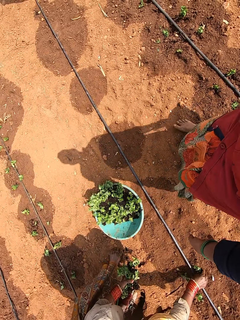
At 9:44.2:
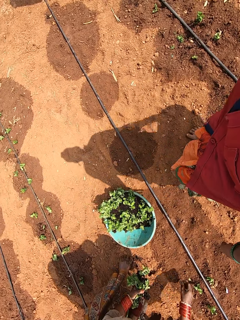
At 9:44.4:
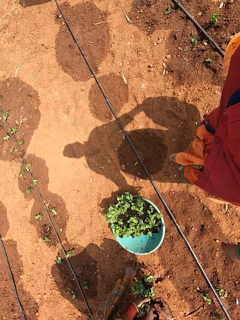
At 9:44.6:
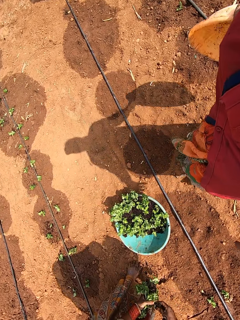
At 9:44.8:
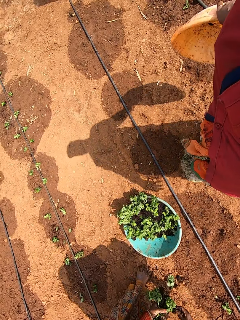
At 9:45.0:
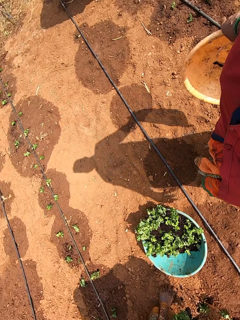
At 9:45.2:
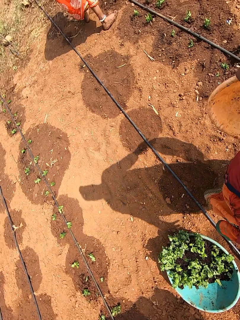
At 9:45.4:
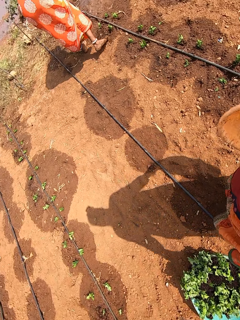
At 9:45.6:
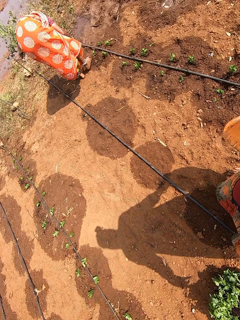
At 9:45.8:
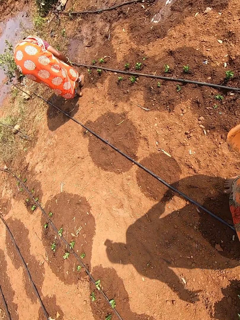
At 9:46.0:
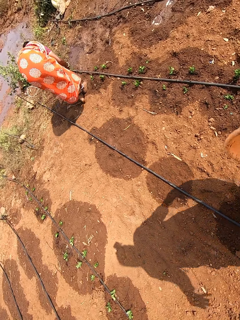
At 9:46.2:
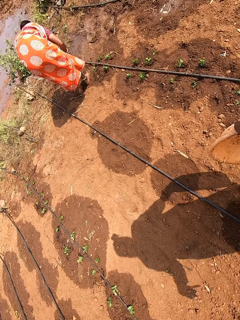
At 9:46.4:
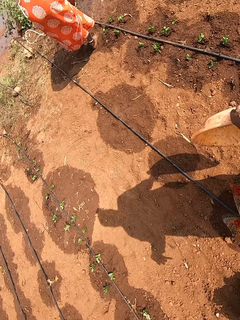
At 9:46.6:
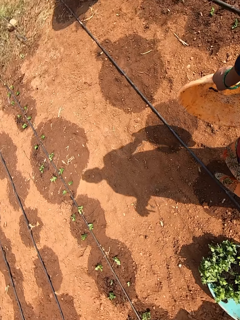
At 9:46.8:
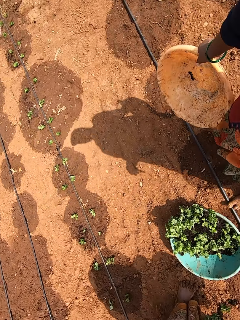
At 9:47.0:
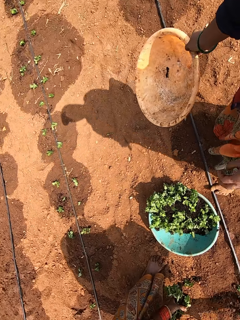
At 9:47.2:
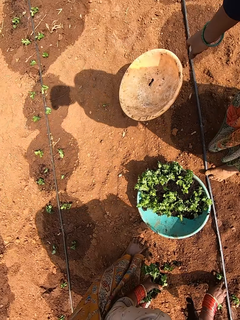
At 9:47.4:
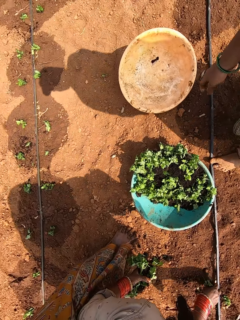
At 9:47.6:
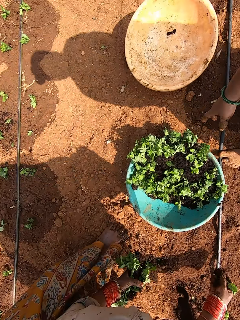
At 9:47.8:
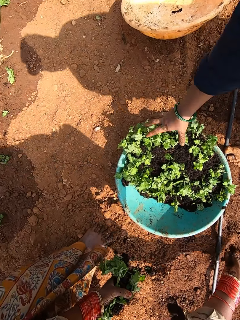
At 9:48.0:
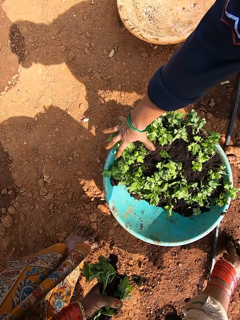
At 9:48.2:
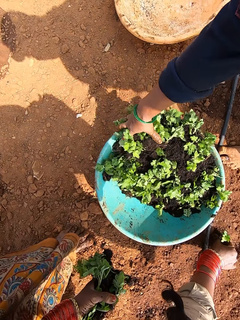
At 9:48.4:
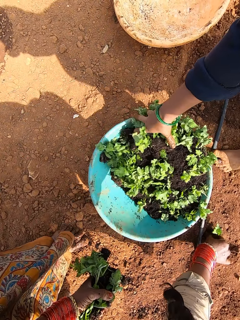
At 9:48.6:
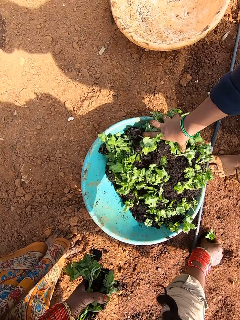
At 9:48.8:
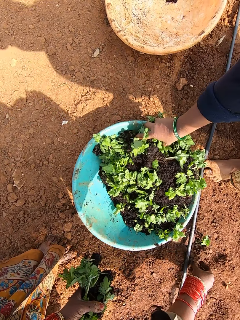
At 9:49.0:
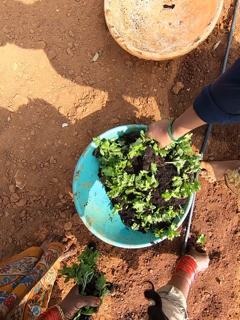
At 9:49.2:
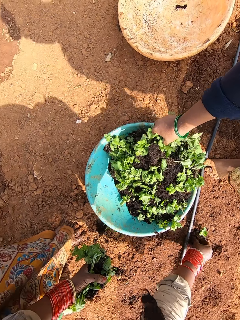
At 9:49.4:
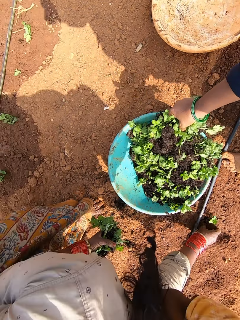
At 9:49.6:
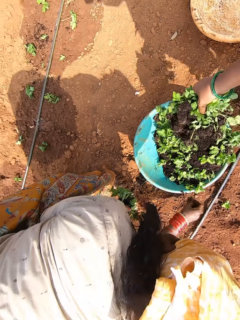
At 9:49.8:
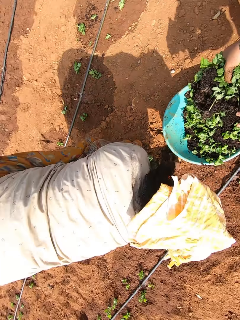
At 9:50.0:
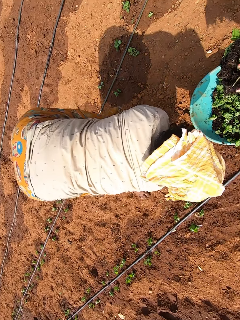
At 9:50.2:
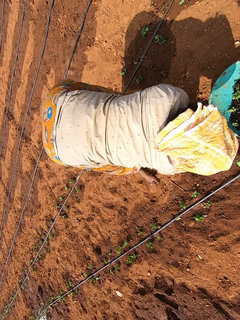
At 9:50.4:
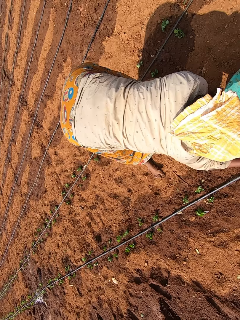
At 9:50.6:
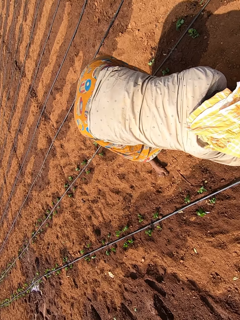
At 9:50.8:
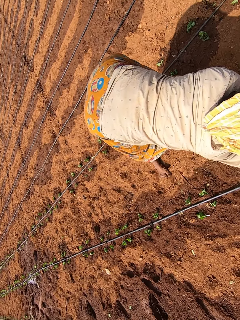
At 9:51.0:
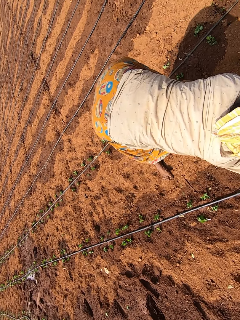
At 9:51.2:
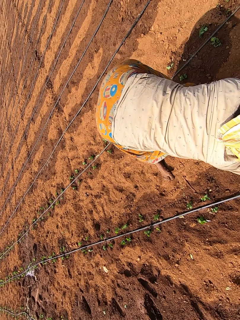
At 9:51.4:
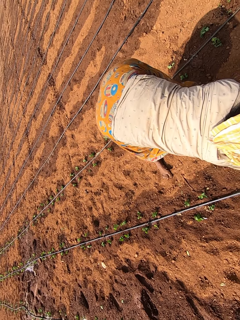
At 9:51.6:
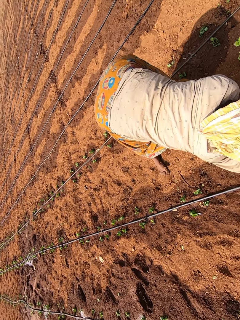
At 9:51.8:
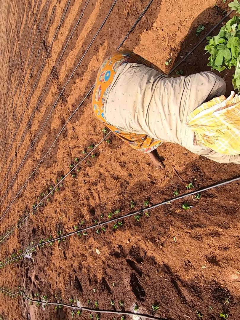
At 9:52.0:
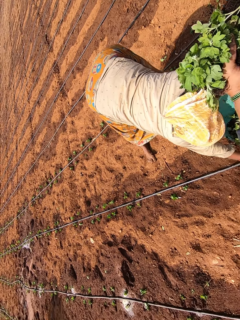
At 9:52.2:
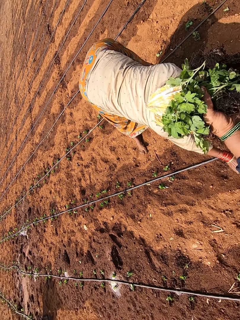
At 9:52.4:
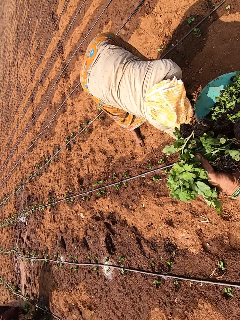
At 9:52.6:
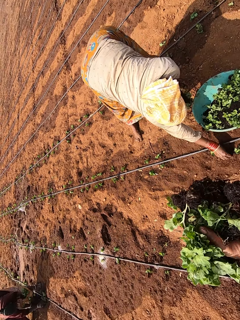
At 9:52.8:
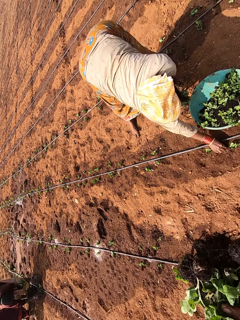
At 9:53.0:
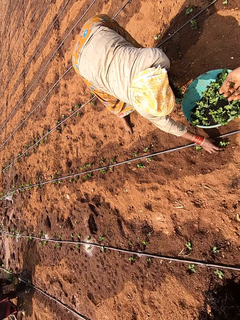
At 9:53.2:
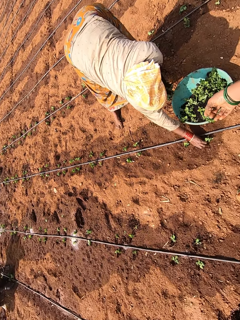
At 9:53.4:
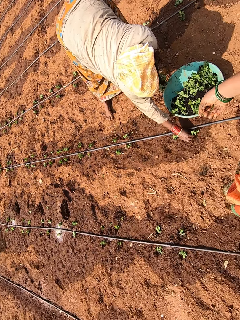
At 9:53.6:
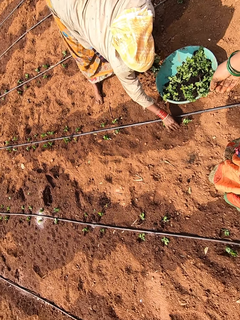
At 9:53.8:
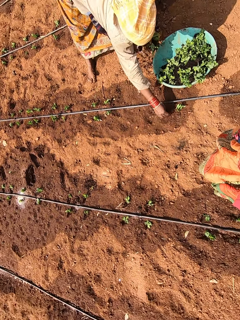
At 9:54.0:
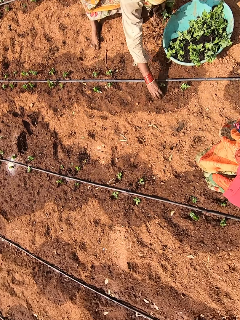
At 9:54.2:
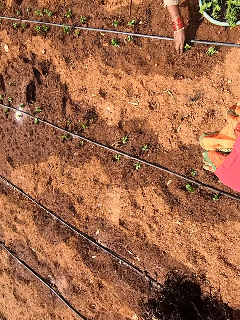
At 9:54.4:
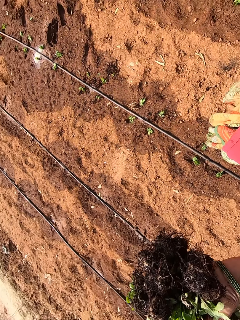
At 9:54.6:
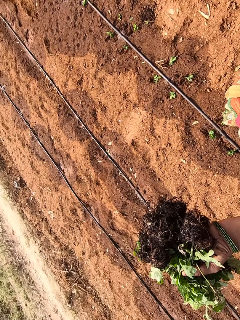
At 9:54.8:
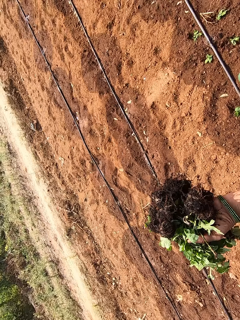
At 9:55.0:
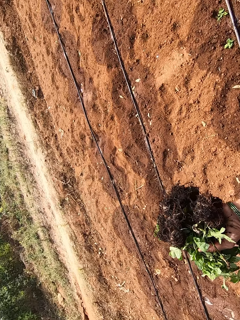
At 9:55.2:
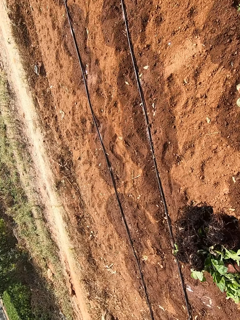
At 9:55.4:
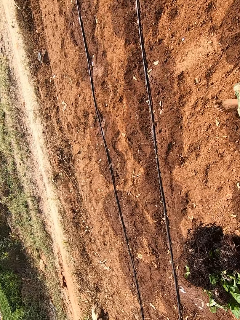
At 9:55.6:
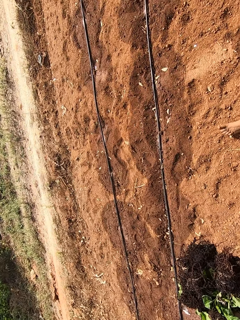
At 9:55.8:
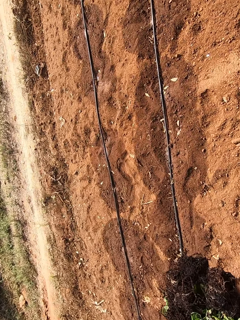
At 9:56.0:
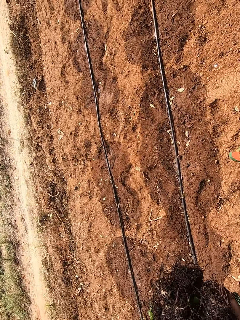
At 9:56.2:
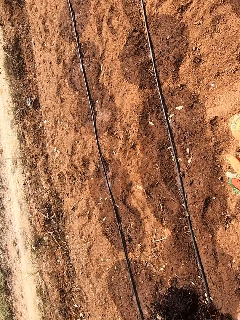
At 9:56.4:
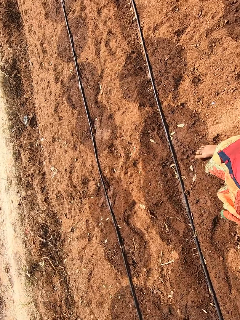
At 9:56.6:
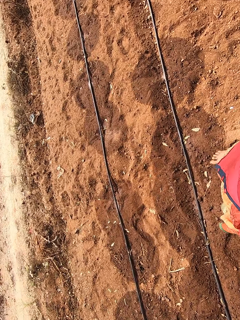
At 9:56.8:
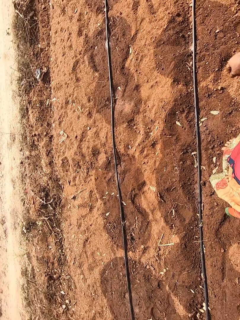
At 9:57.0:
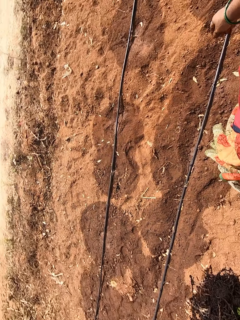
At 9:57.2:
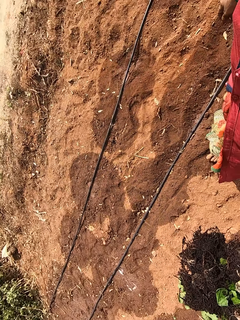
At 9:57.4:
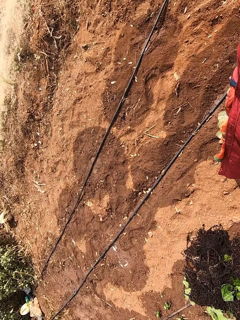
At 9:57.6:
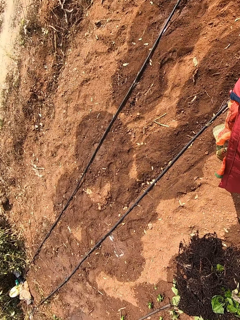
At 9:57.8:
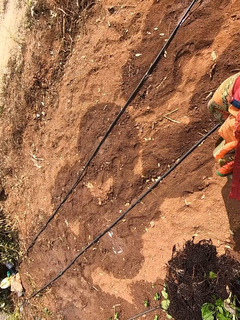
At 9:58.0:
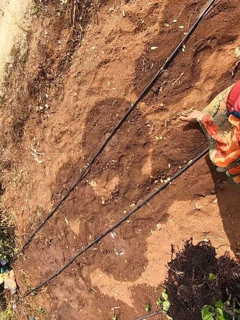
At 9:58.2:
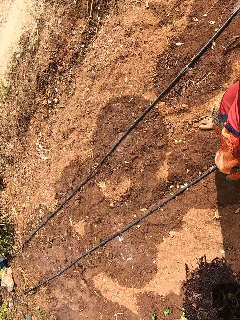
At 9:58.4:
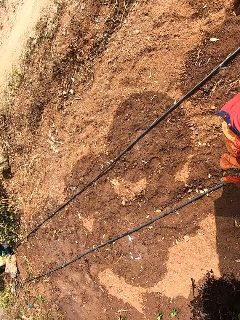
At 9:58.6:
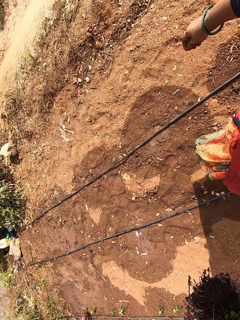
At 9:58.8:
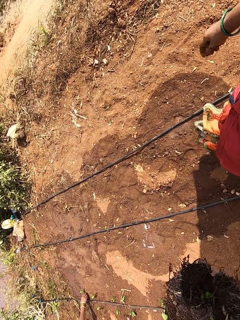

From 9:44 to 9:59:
The camera wearer drops the yellow bowl on the ground with her right hand. She picks some plant from a blue bowl on the ground with her right hand. She walks around the garden.

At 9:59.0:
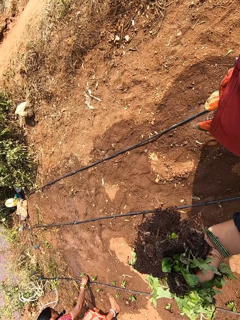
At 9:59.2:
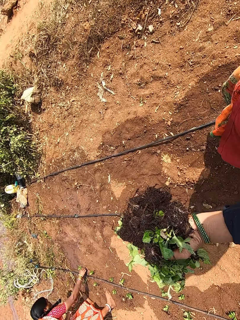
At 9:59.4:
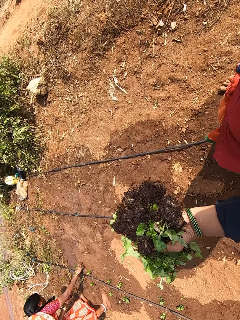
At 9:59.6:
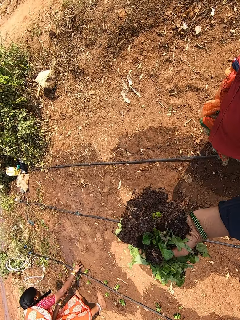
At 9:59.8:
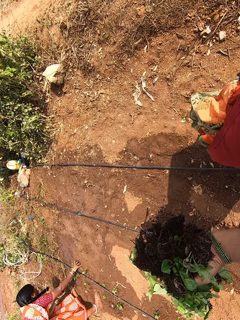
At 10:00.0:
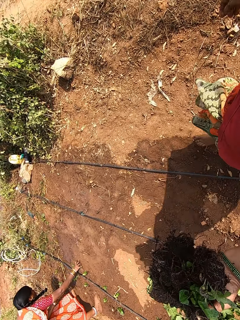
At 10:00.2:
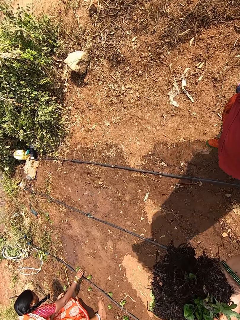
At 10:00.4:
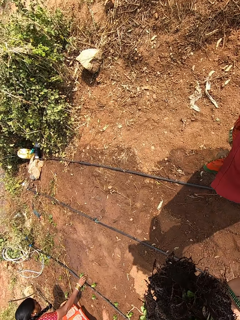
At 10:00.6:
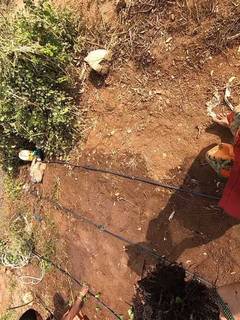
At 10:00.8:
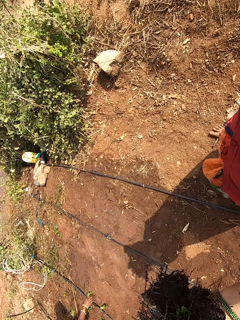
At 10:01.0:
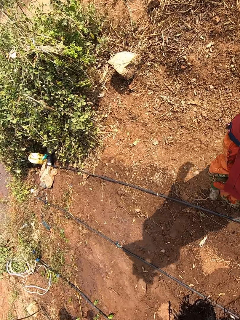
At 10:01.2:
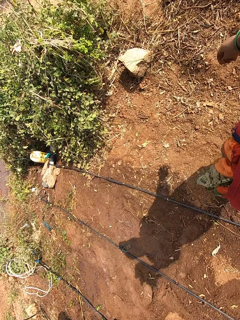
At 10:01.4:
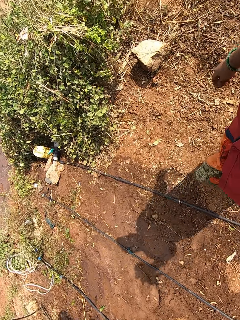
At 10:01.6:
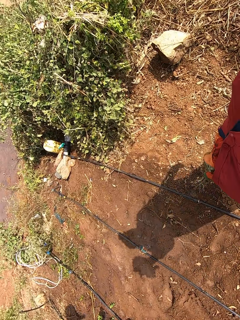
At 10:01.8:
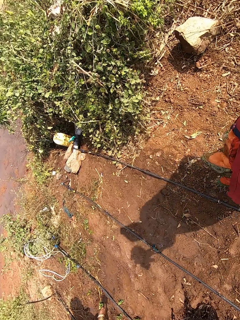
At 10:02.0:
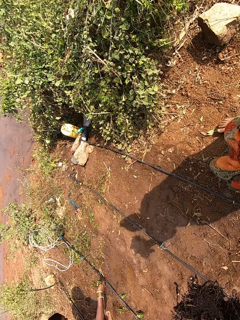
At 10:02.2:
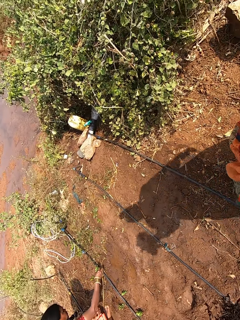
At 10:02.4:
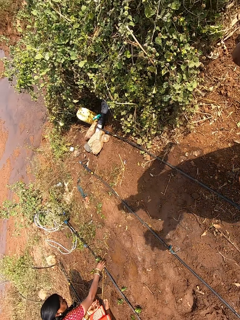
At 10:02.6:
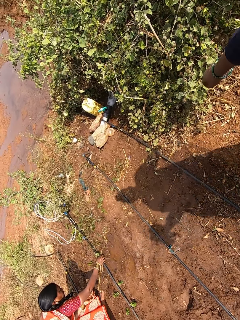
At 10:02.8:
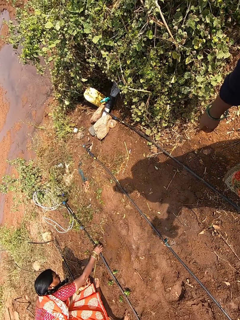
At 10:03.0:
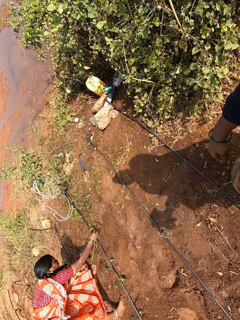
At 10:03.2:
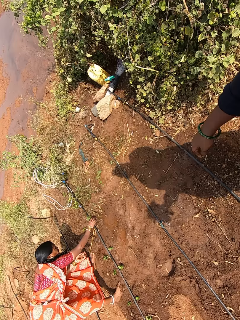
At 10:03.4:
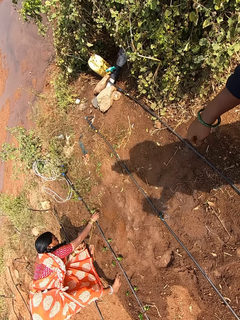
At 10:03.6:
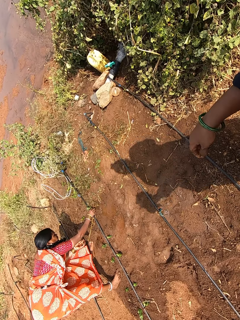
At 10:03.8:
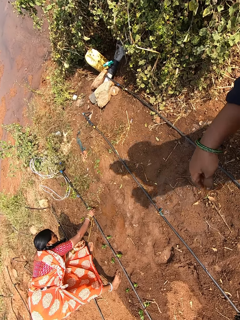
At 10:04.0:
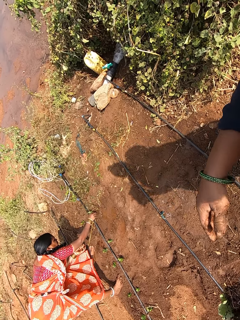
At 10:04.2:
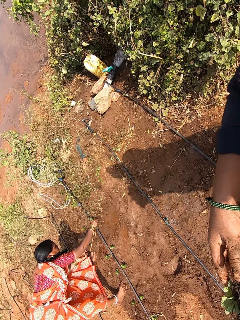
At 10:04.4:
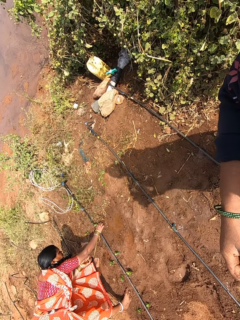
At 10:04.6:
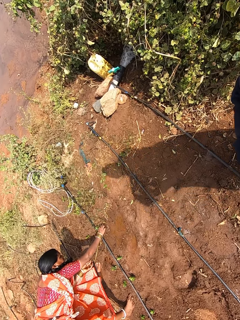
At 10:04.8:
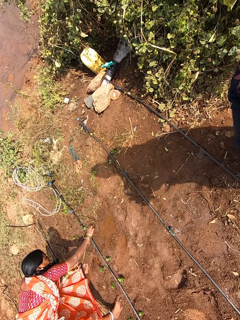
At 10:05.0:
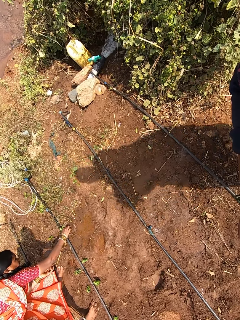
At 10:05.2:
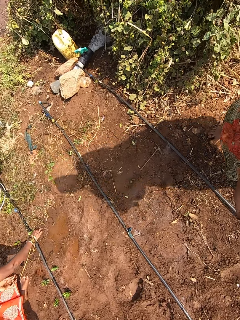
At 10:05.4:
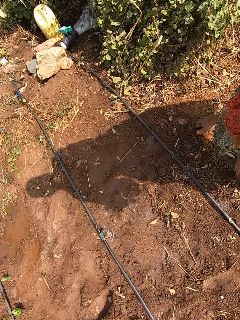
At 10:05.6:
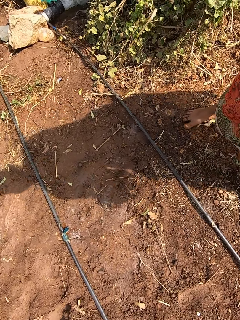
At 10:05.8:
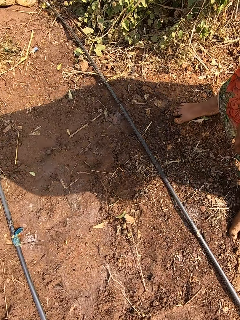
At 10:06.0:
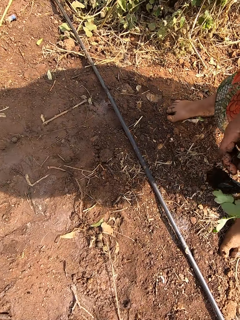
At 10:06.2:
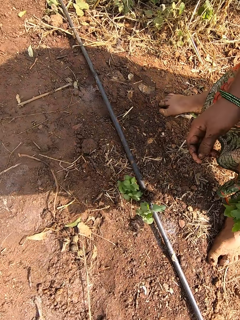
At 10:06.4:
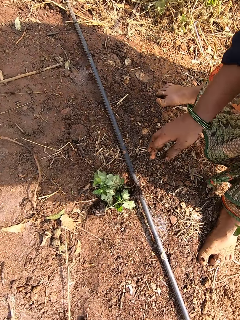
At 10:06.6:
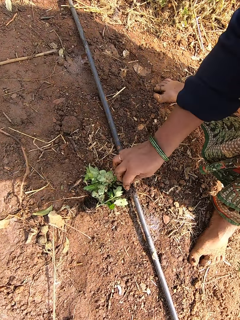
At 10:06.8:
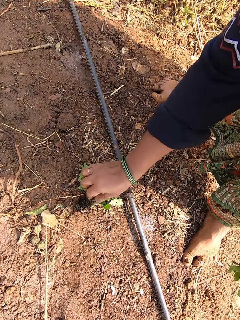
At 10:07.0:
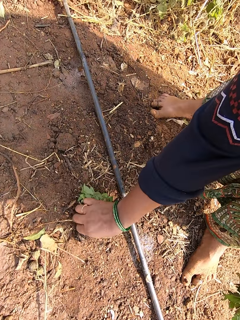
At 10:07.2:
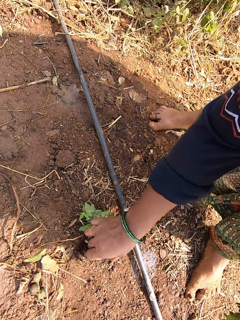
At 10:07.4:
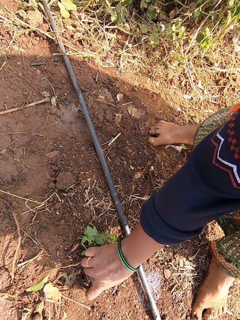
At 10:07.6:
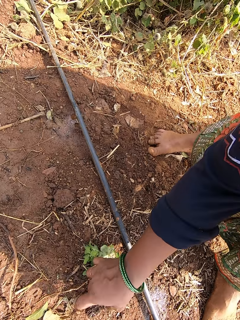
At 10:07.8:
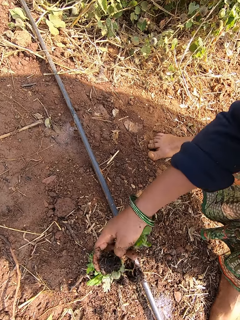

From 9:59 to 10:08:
A woman plants some plant in her left hand on the ground with her right hand. The camera wearer picks some plant from the ground with her right hand.
